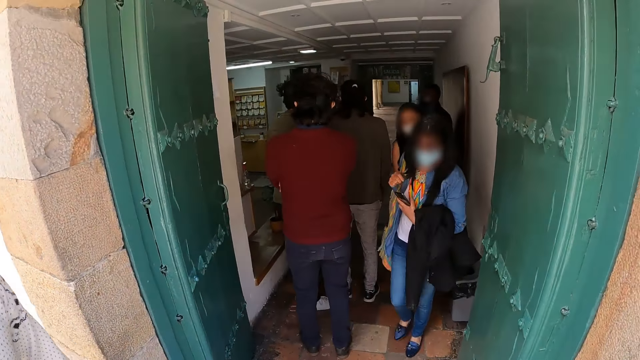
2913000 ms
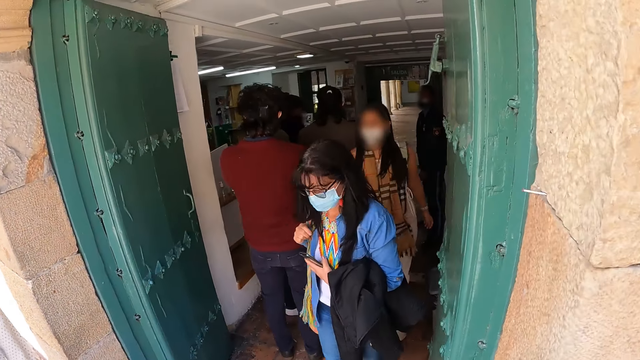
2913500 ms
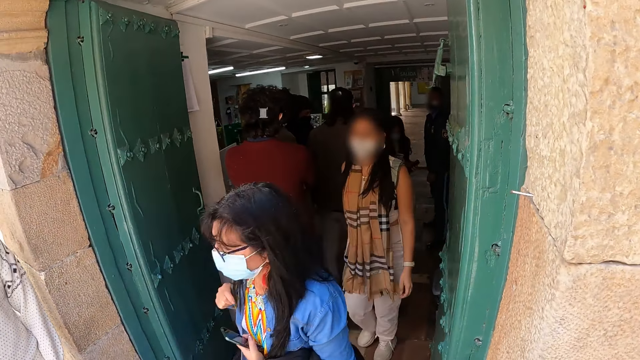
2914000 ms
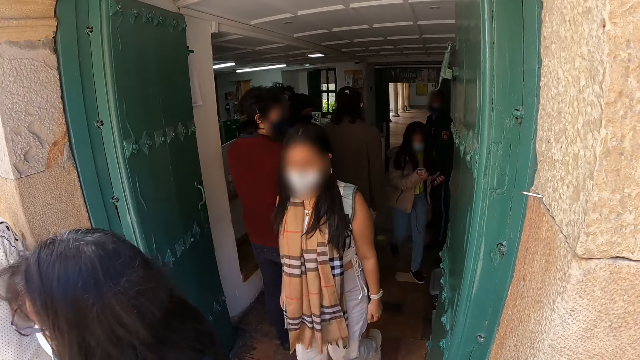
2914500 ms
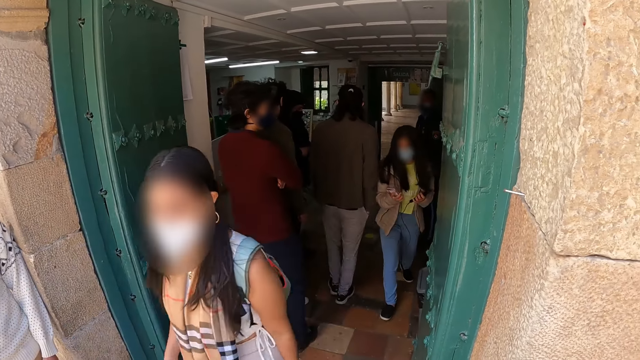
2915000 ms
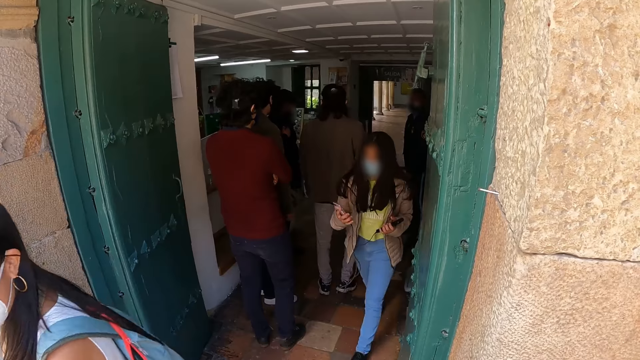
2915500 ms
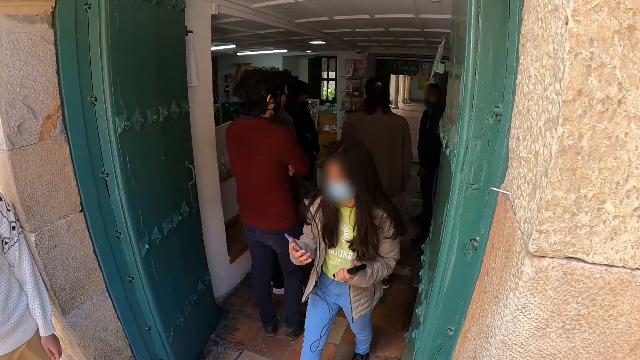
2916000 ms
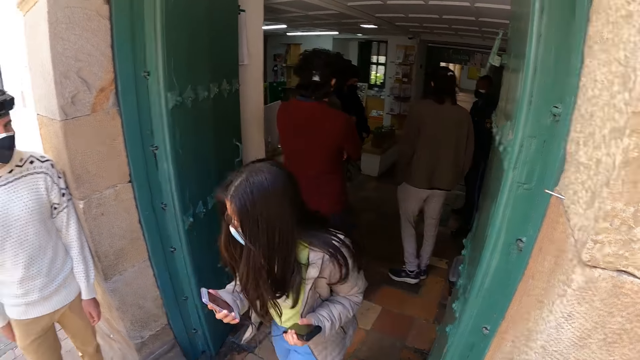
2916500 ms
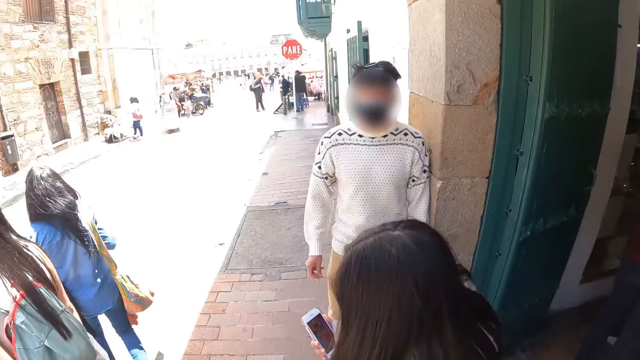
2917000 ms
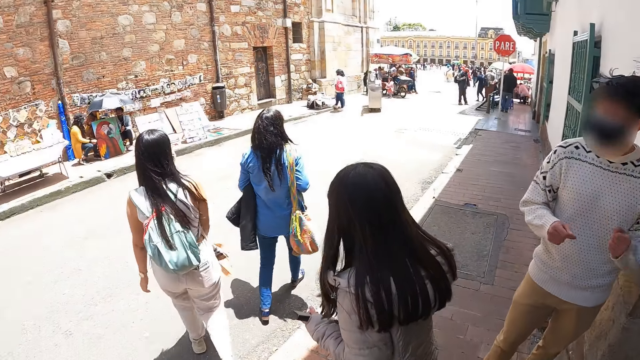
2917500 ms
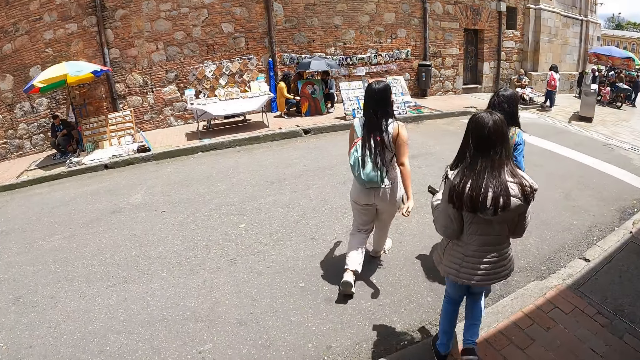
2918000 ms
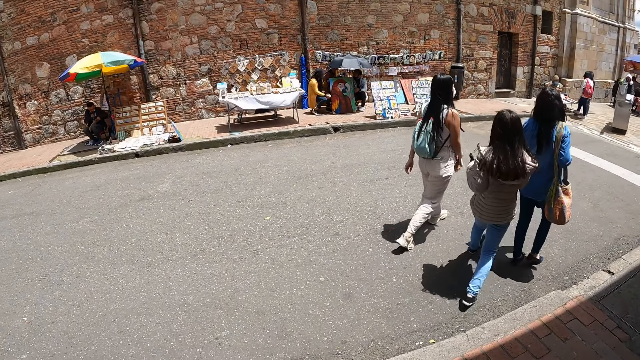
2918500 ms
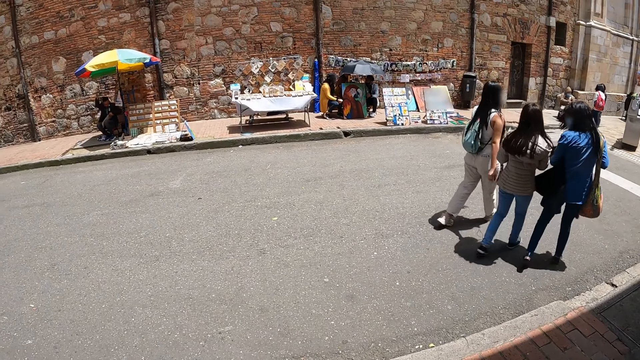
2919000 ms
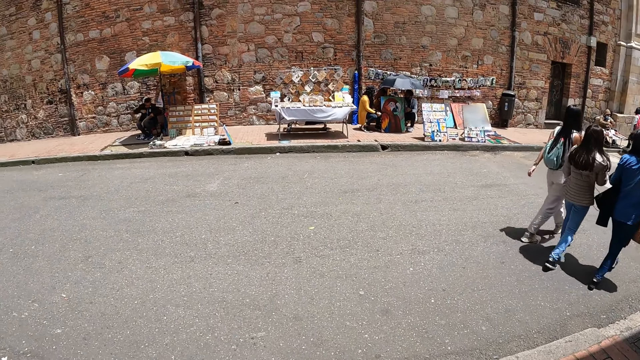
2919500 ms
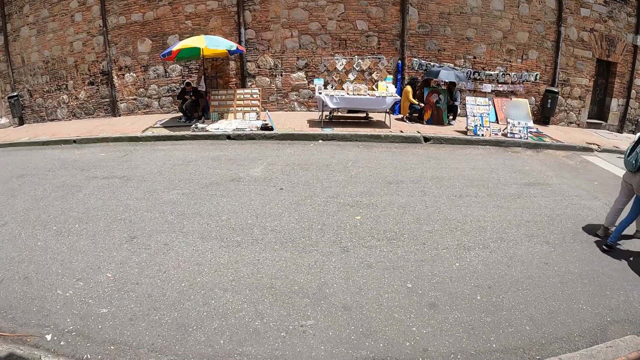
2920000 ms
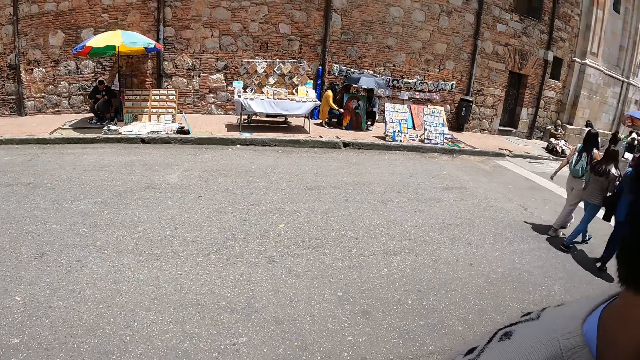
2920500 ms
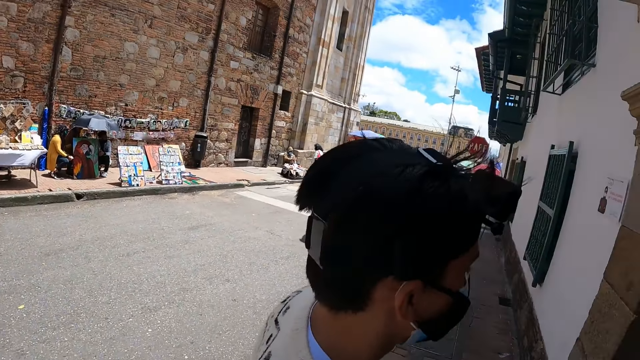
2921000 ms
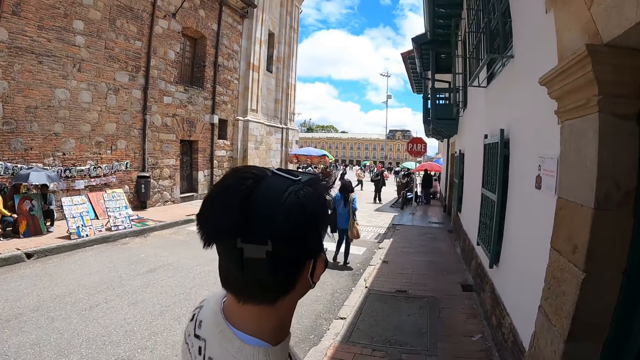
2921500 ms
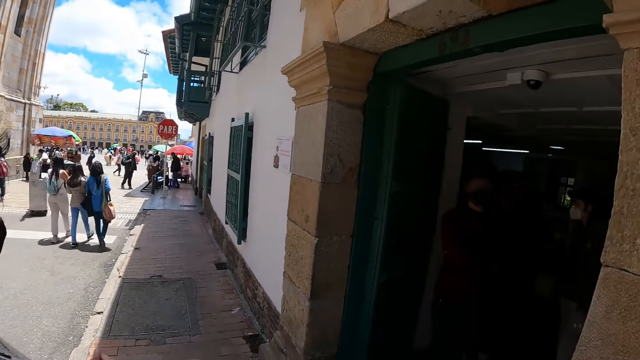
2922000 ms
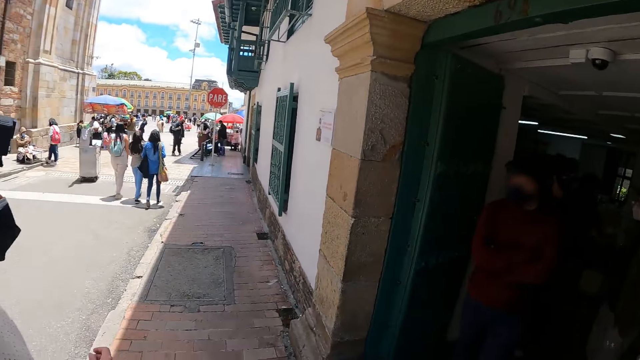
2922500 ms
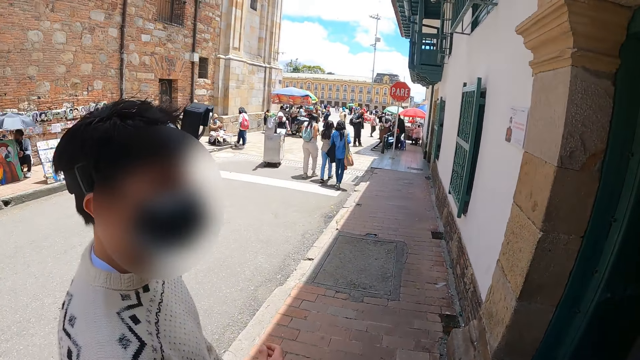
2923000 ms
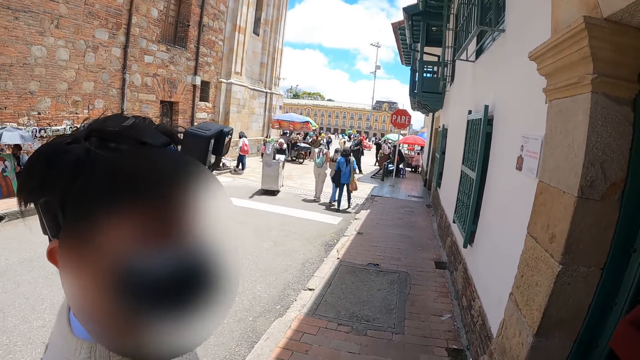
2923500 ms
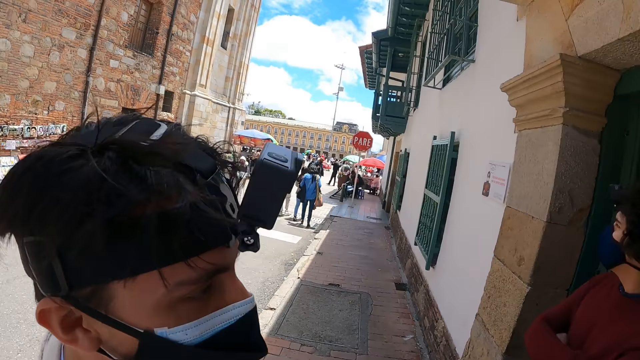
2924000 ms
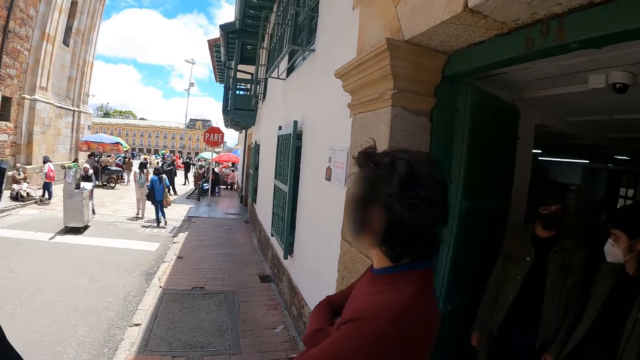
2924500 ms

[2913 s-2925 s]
The camera wearer looks inside the building. They stand beside the building. They look on the other side.

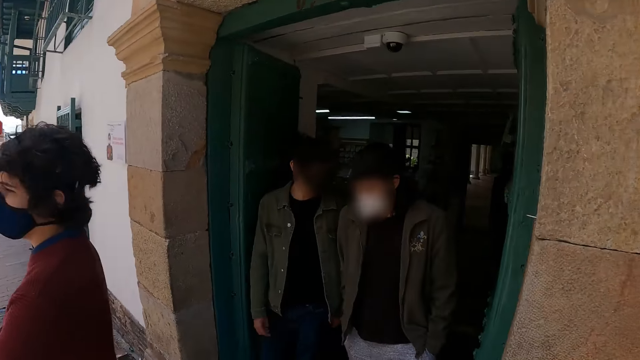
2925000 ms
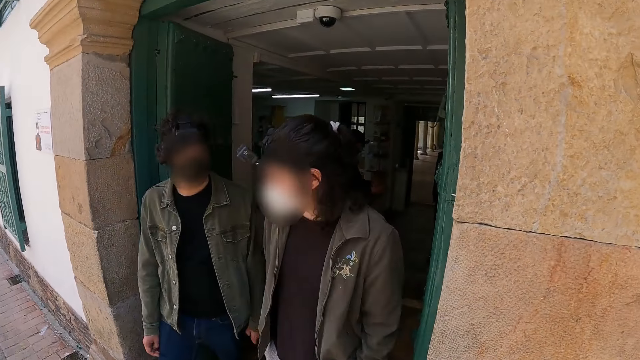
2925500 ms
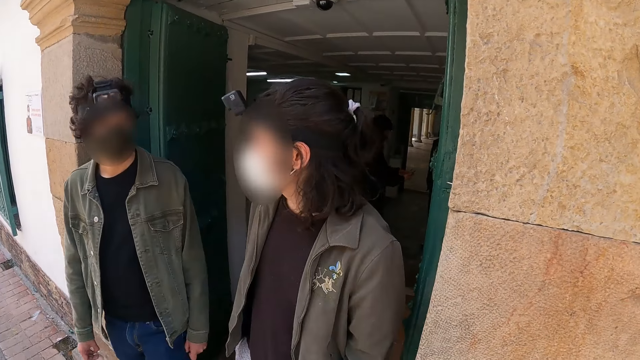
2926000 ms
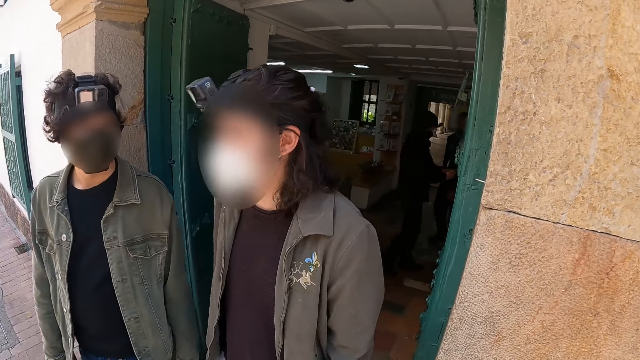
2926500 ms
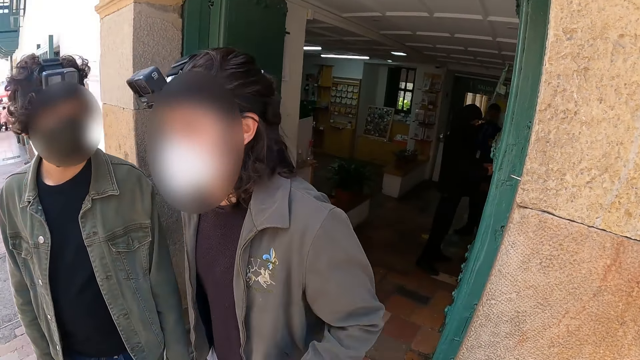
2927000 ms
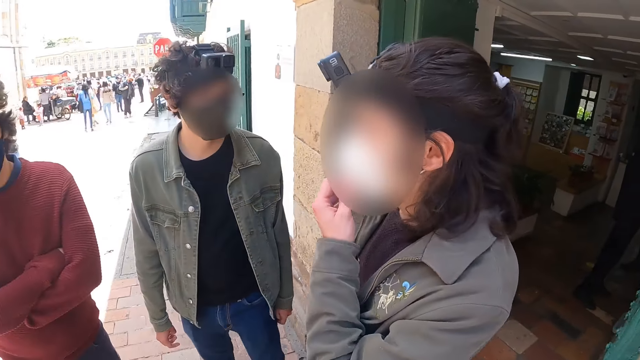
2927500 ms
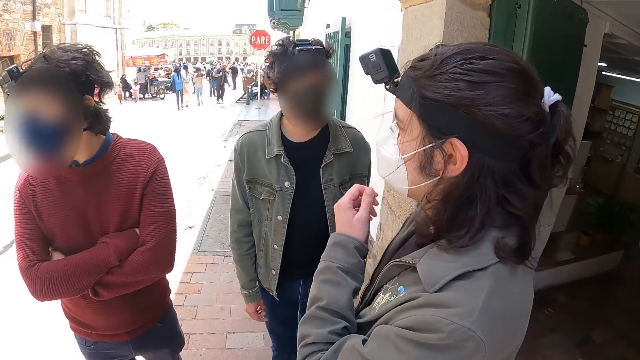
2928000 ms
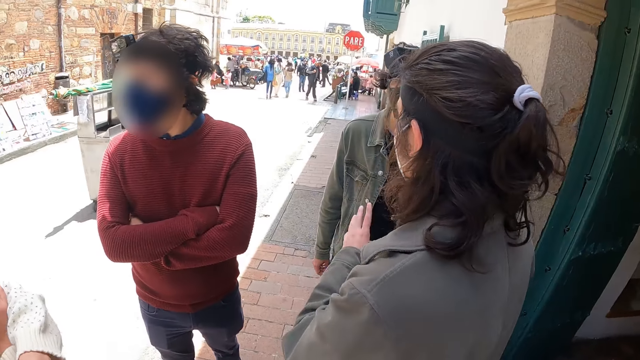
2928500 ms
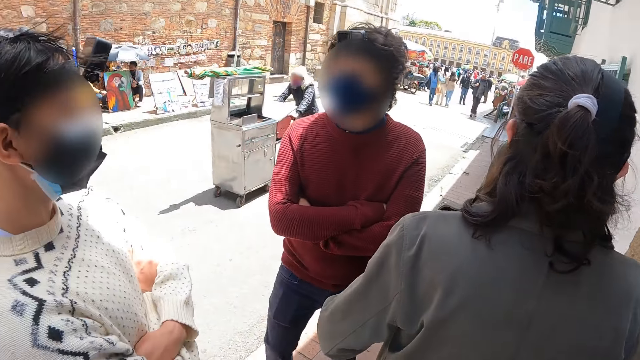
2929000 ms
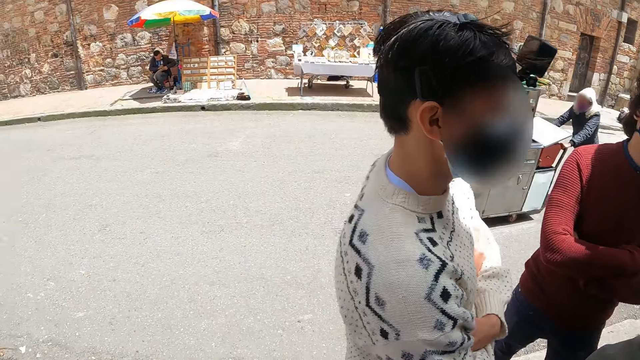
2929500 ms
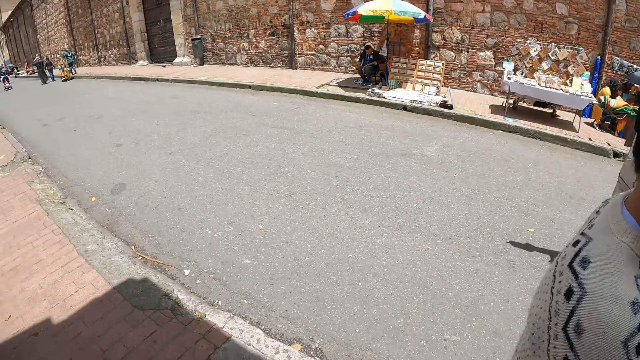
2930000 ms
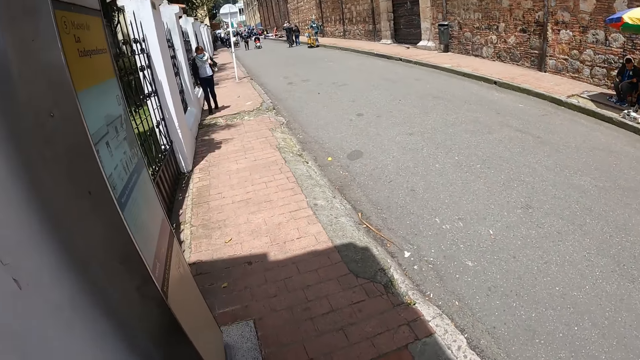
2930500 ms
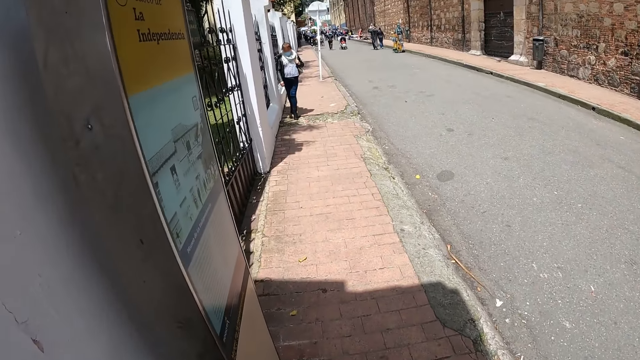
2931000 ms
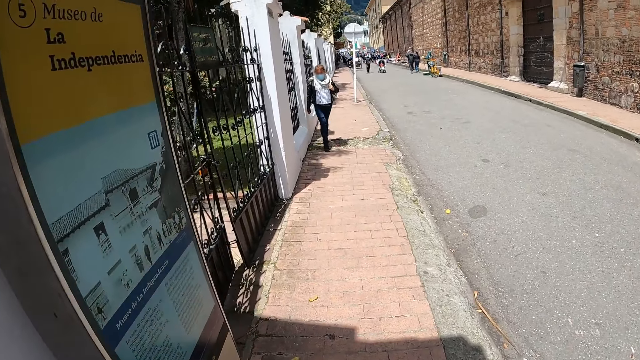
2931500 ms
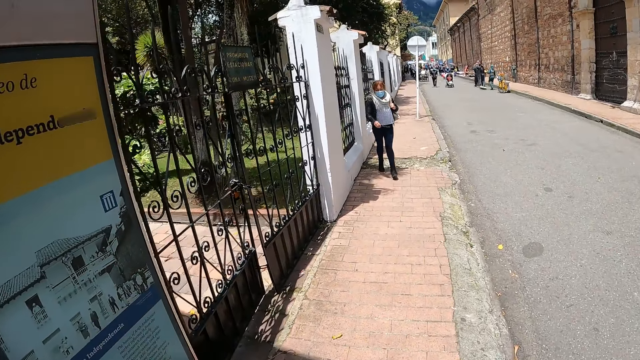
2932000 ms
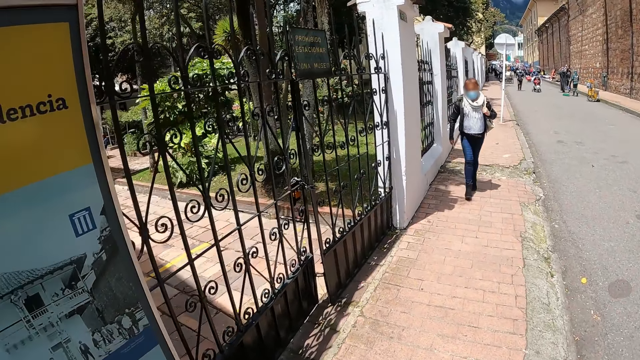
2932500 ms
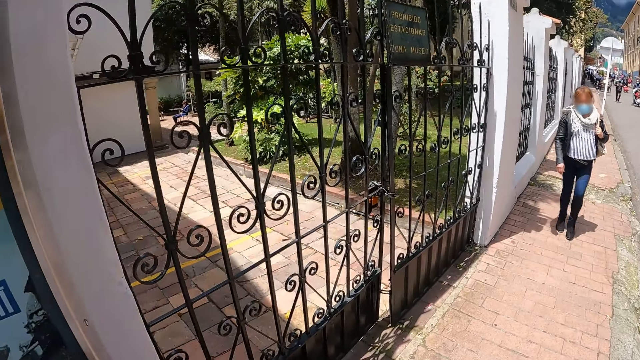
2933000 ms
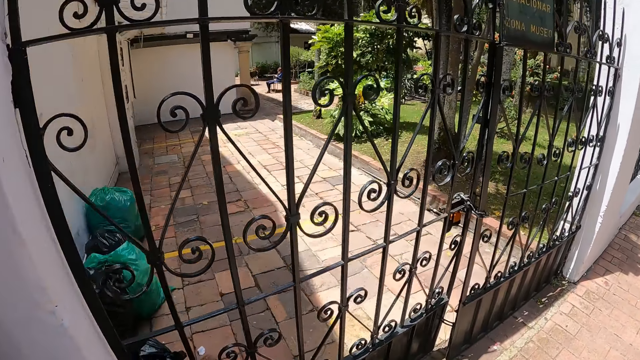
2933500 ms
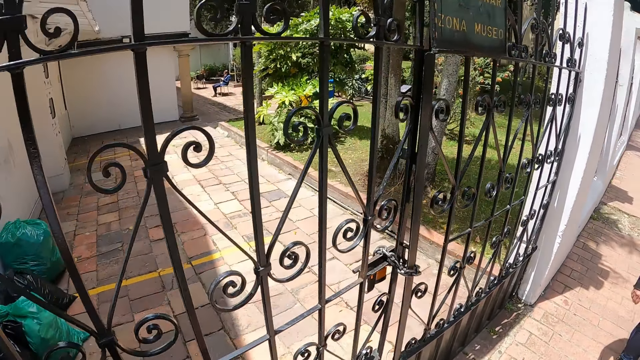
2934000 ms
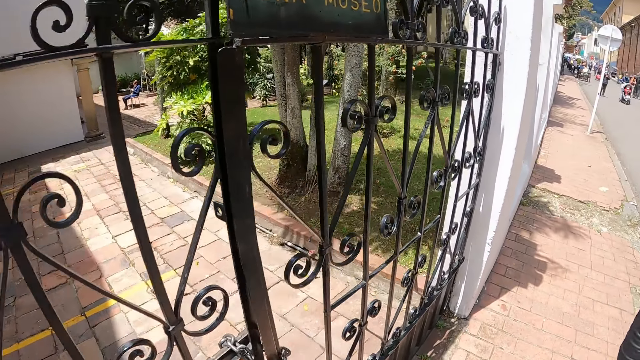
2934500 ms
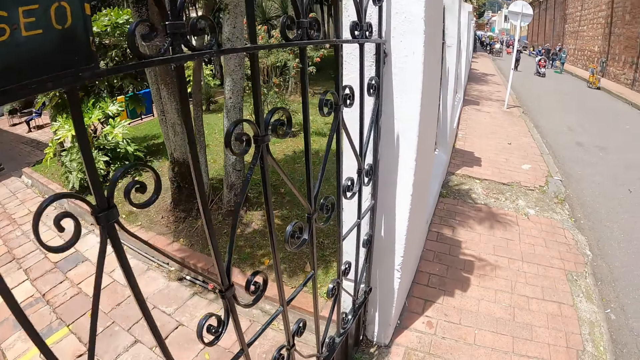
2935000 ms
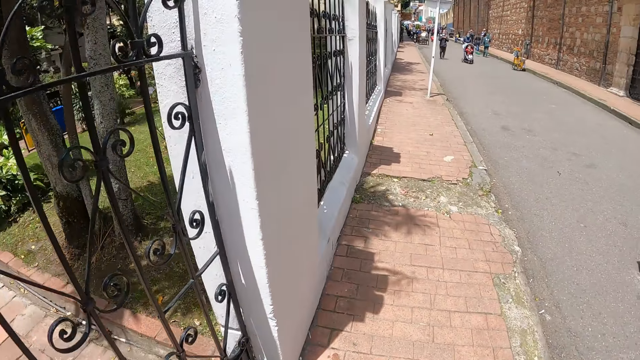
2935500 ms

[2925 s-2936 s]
The camera wearer looks around the buildings. They walk on the pavement.
